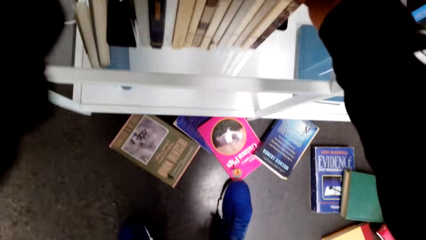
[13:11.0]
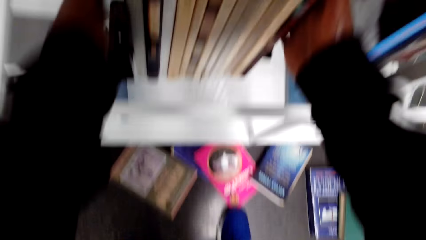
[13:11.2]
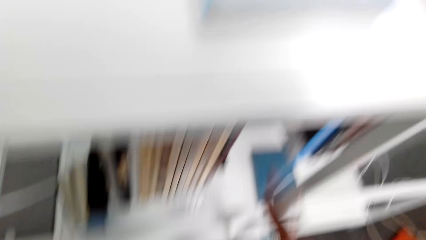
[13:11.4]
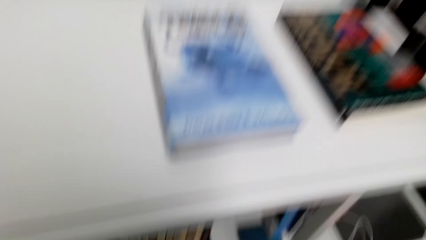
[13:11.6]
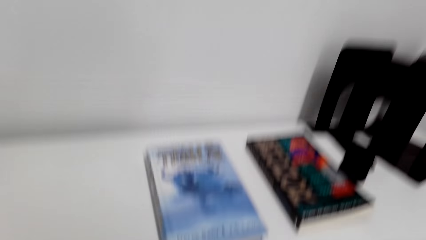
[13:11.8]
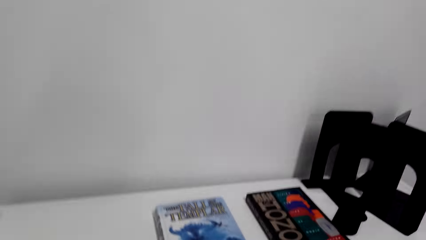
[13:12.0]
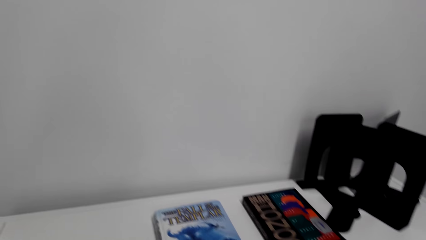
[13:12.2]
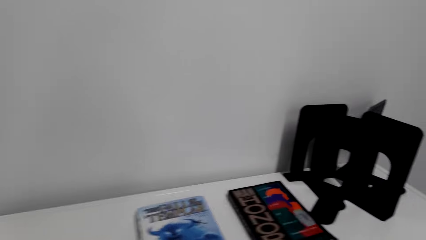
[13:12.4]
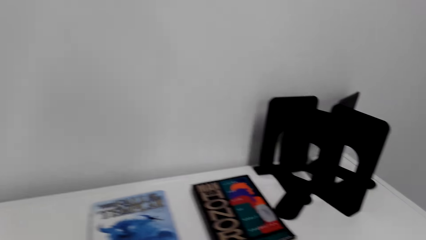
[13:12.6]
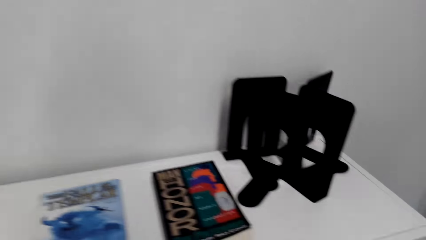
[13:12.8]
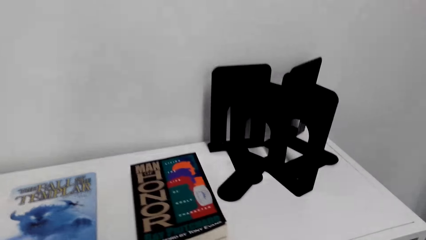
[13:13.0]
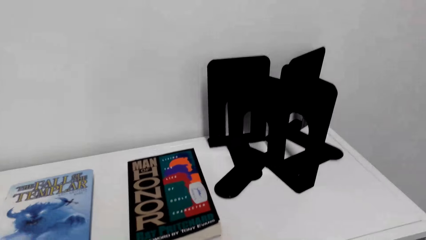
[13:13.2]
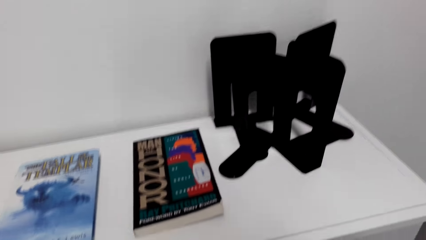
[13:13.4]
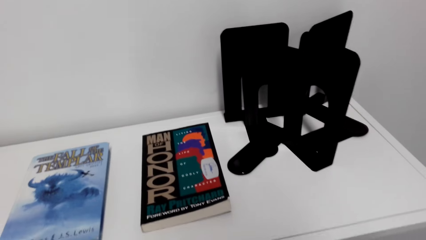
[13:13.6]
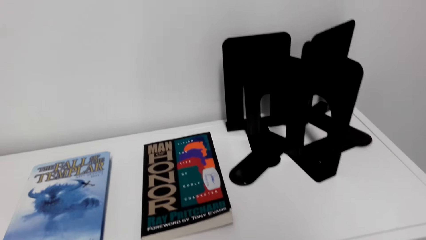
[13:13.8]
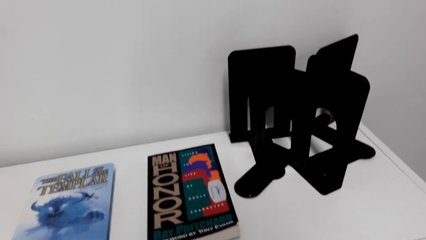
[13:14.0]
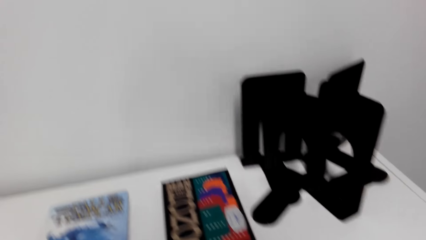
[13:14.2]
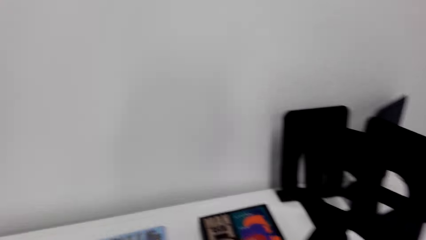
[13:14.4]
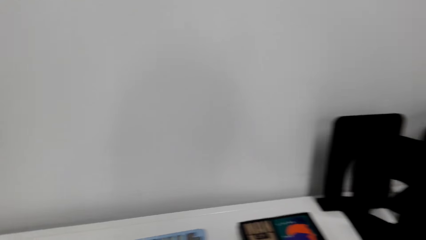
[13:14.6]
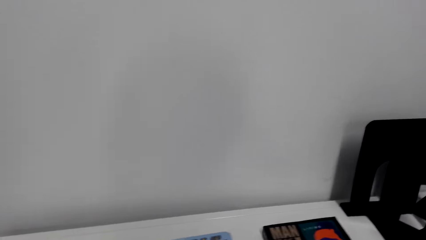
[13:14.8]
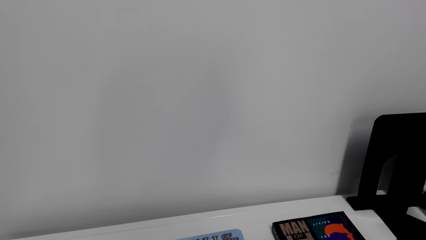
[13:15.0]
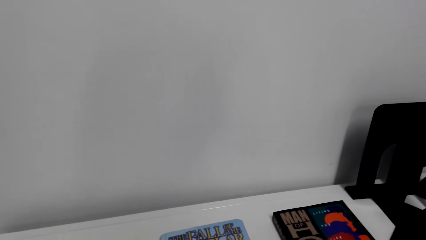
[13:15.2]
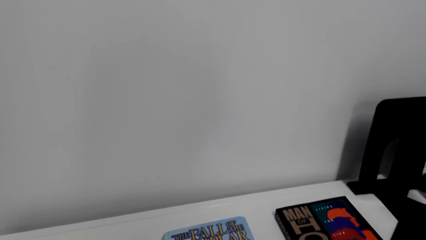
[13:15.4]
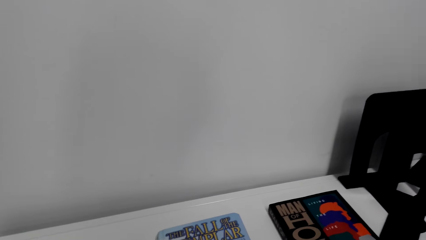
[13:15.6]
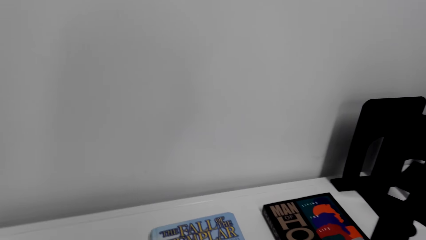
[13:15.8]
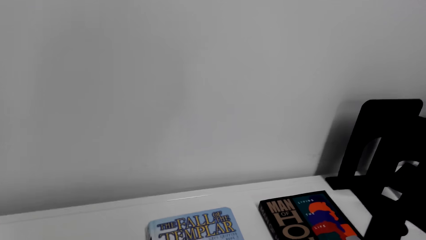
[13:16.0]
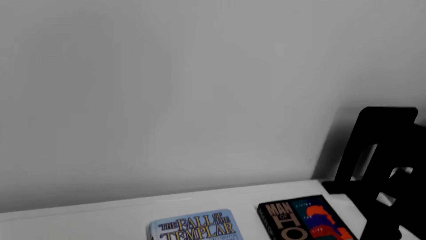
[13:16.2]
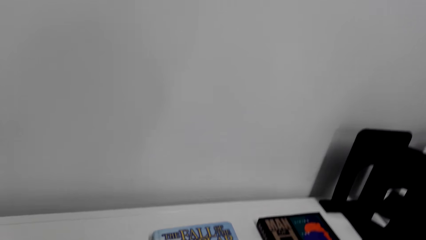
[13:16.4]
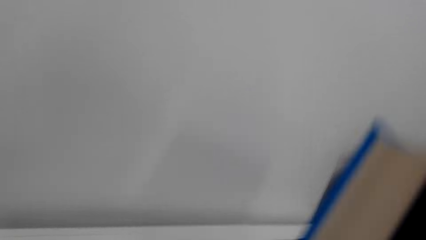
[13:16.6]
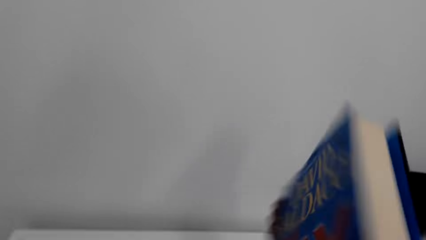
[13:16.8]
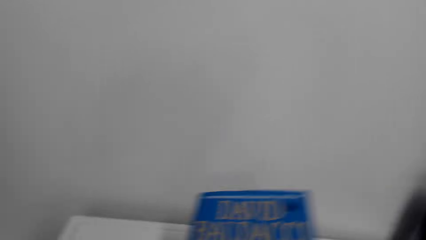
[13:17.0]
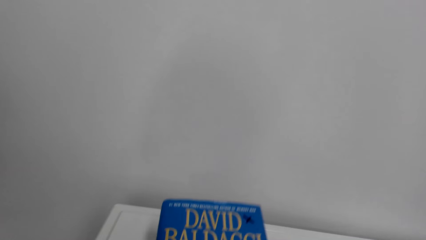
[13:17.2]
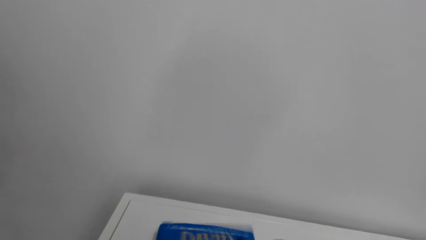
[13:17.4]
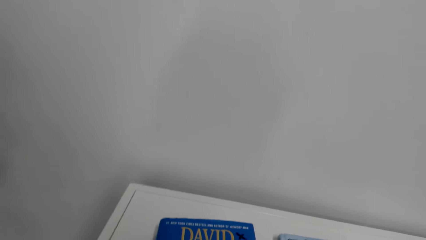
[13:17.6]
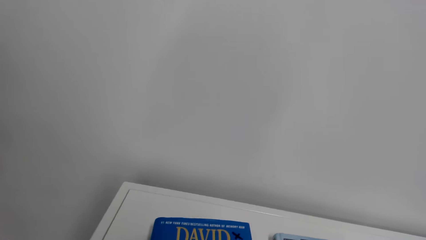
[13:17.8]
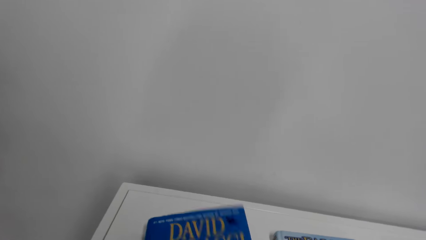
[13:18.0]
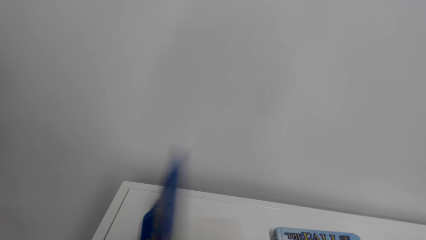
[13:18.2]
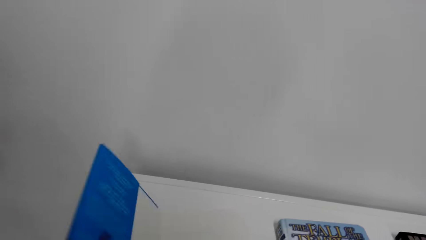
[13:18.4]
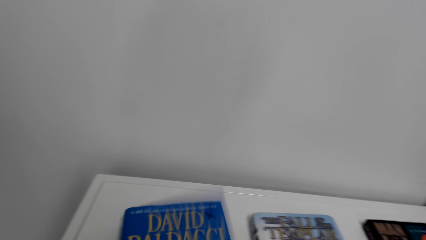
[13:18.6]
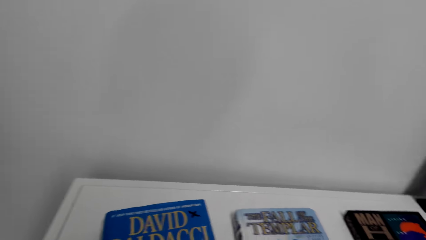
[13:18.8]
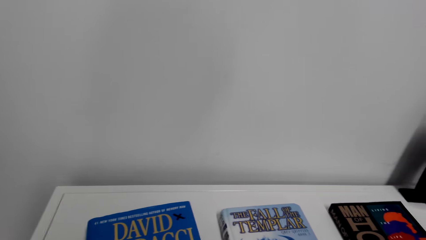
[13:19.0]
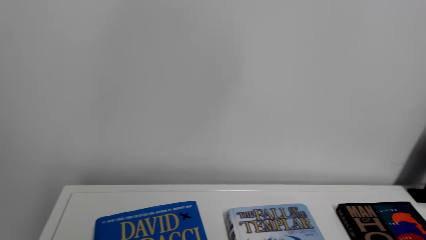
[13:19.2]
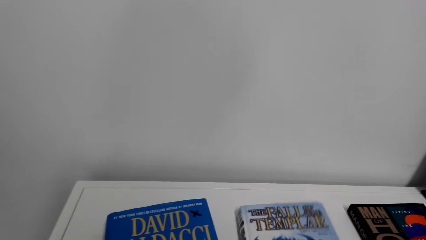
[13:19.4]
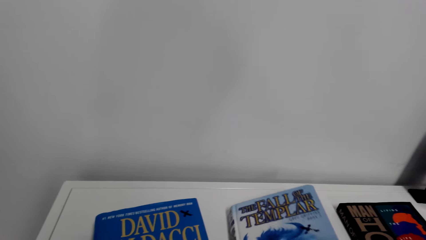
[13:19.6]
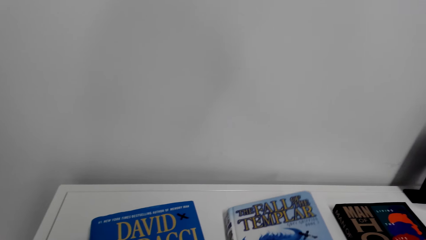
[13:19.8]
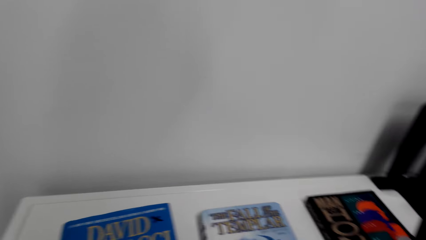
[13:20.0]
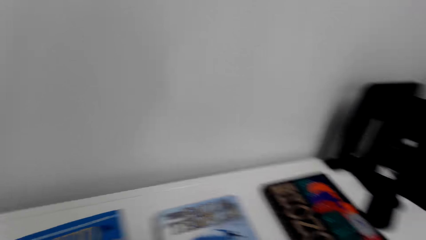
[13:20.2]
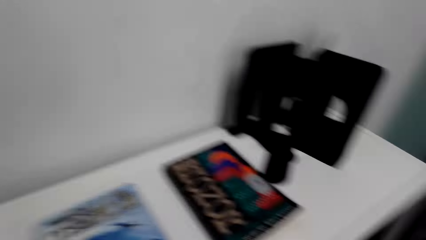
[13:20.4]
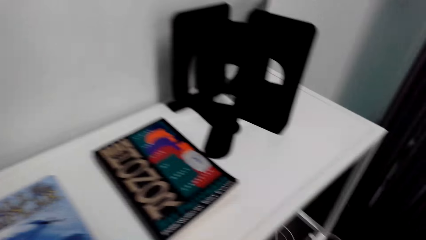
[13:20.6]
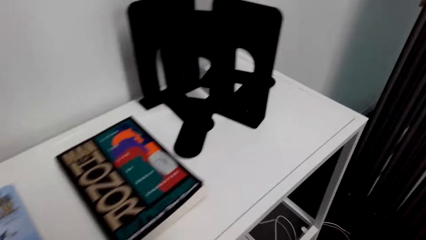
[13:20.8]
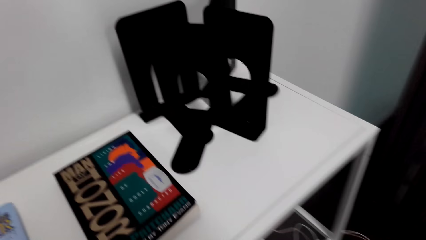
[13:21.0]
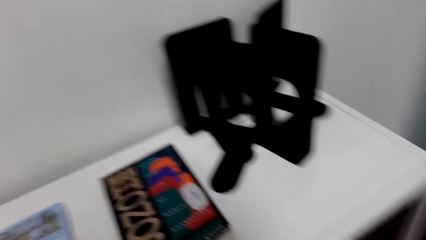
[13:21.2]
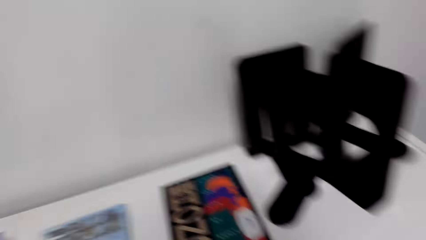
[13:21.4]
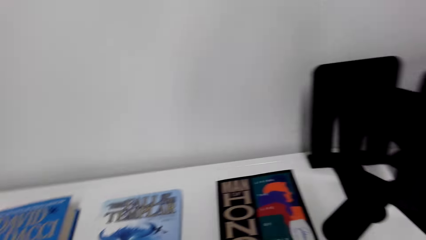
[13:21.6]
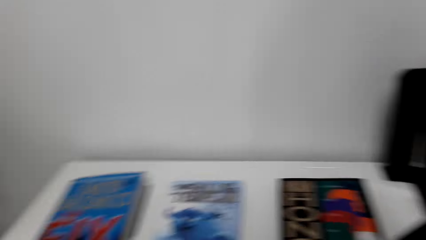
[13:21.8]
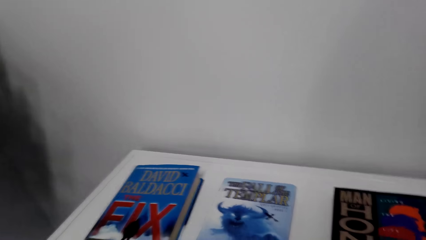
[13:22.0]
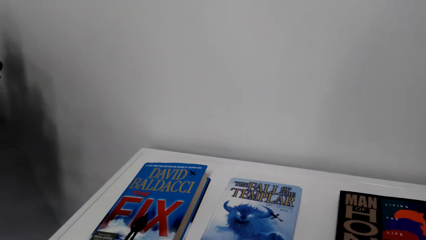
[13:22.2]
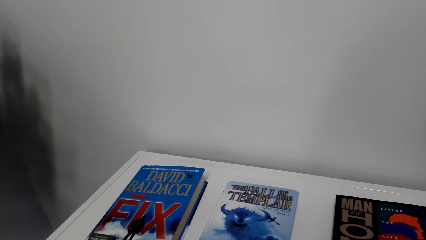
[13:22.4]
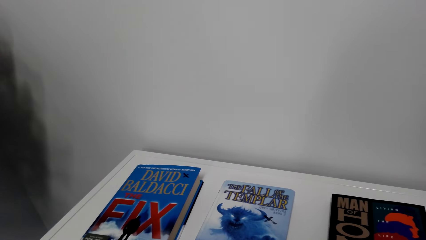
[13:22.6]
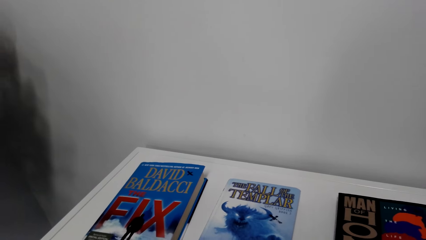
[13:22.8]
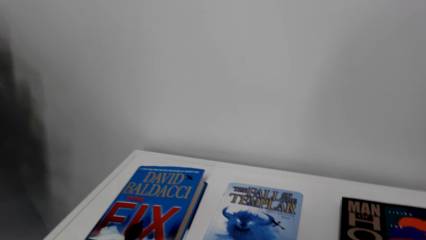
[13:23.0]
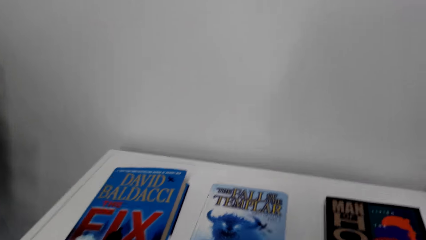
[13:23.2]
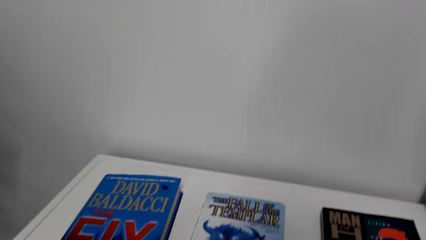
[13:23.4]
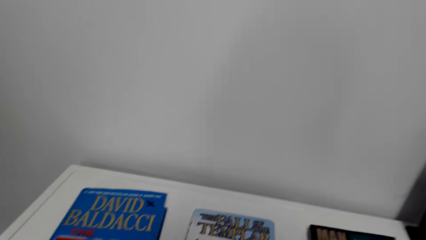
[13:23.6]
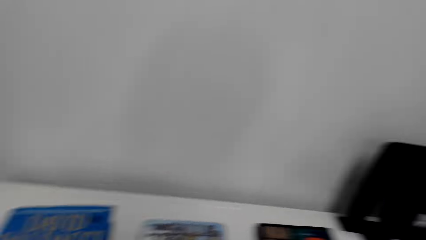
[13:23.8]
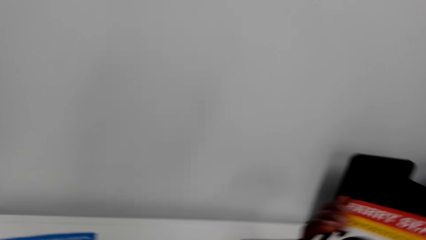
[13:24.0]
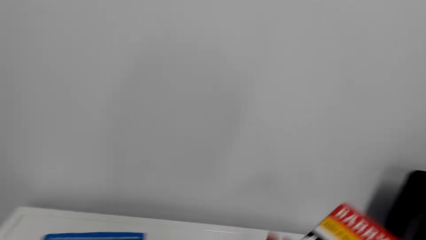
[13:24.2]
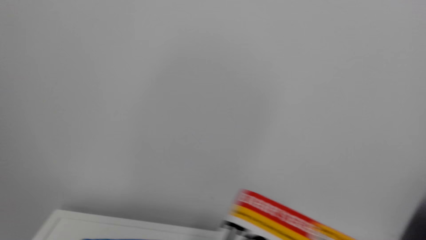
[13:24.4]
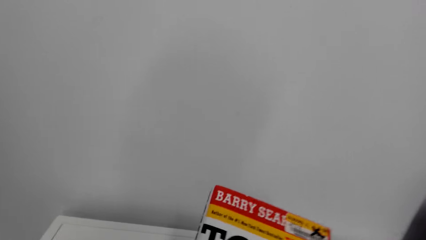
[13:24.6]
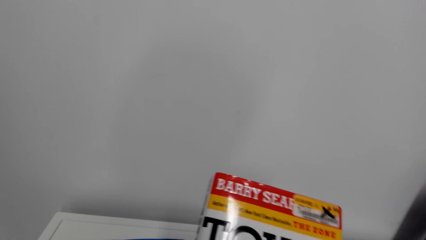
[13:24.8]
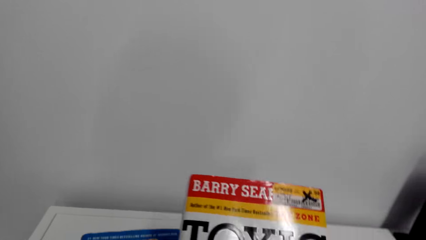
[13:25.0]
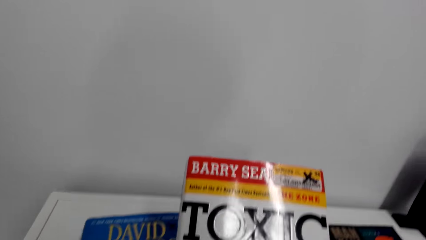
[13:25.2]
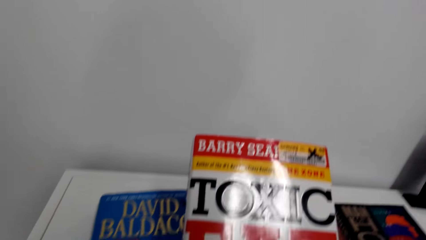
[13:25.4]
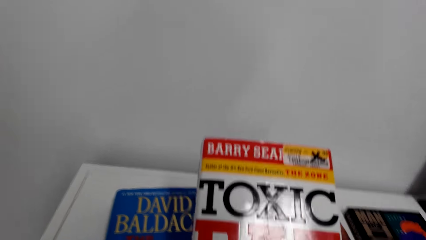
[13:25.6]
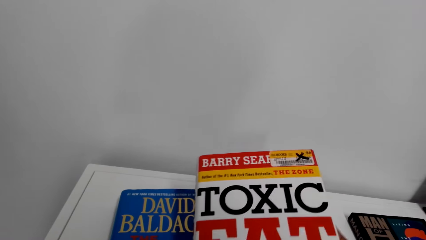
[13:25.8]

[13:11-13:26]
The camera wearer looks around on the bookcase. They adjust a book. They pick a book. They put the book on the bookcase. They turn a book cover page. They turn another book cover page. They touch a book. They look around the bookcase. They adjust a book.
